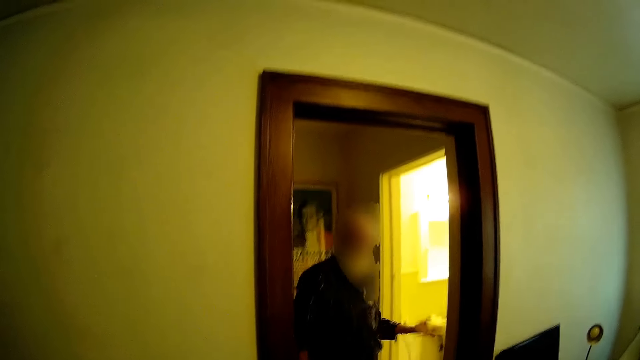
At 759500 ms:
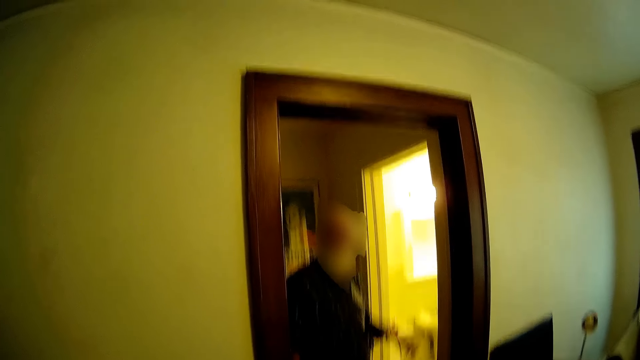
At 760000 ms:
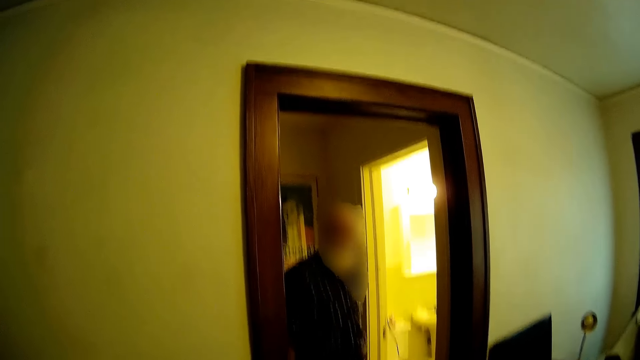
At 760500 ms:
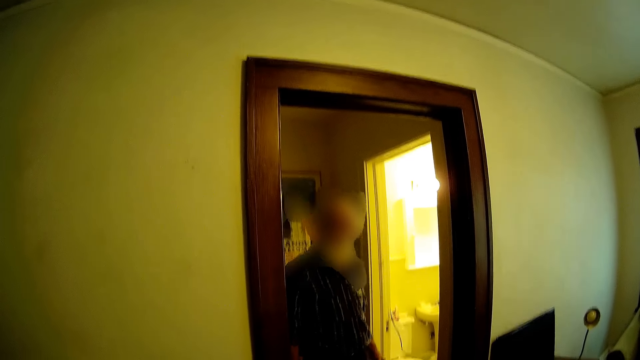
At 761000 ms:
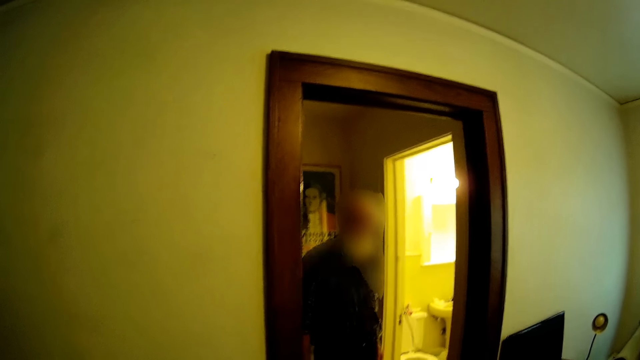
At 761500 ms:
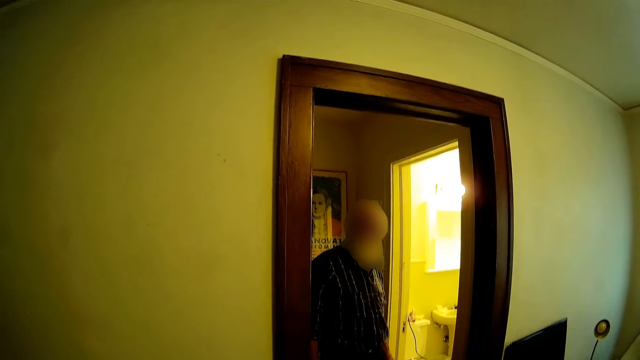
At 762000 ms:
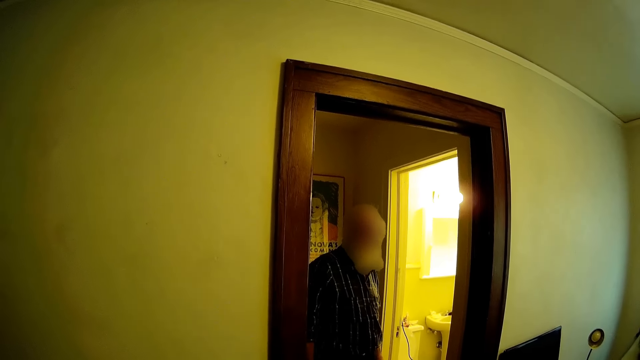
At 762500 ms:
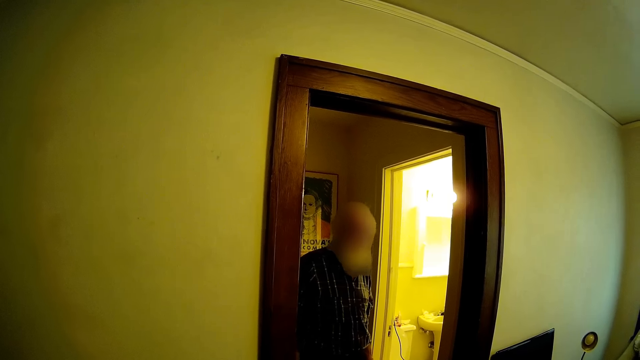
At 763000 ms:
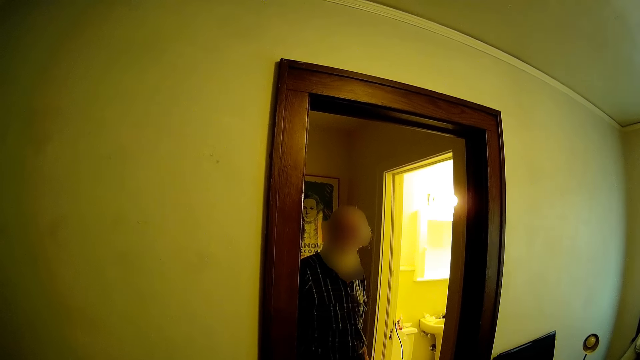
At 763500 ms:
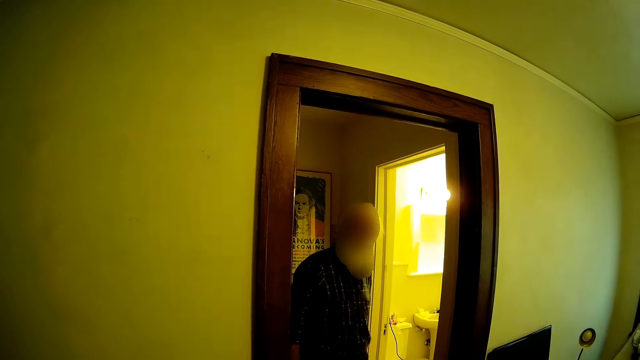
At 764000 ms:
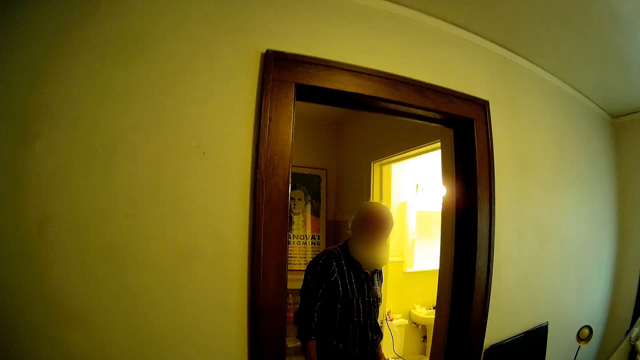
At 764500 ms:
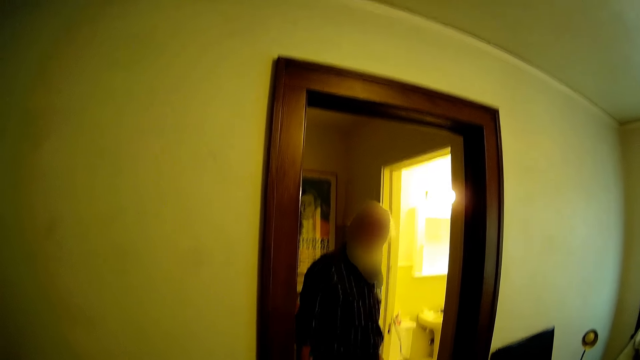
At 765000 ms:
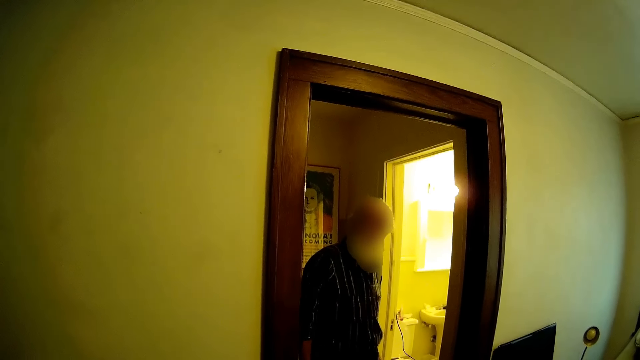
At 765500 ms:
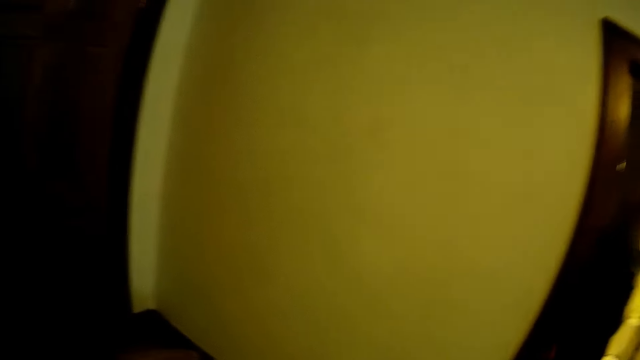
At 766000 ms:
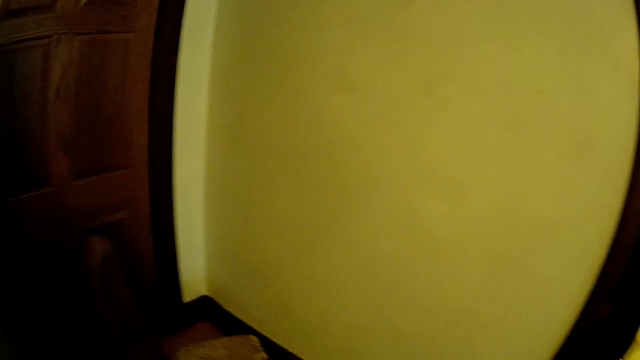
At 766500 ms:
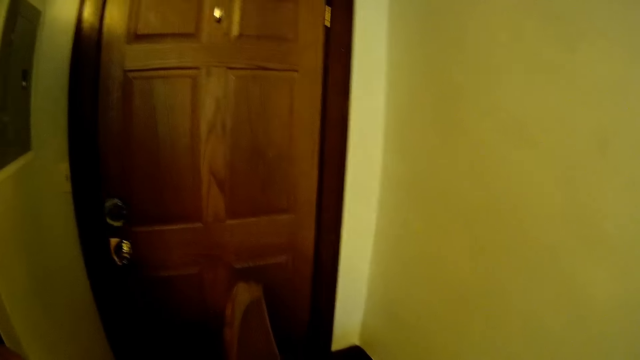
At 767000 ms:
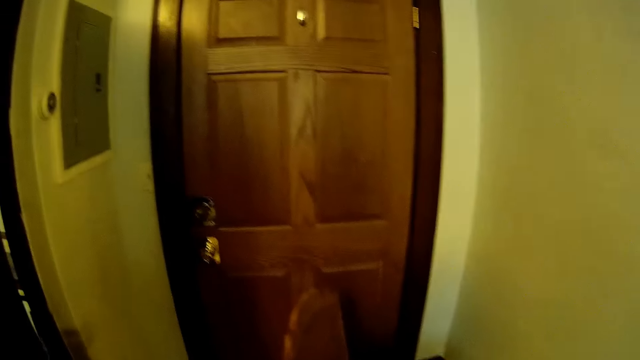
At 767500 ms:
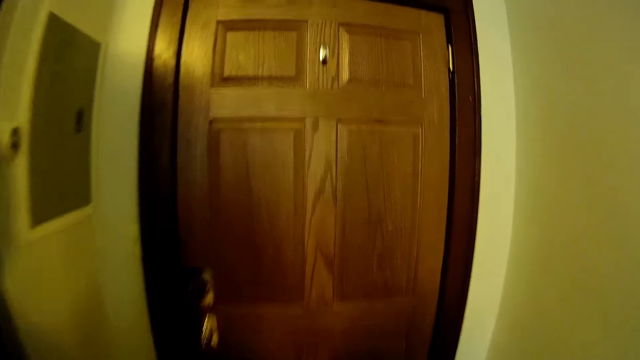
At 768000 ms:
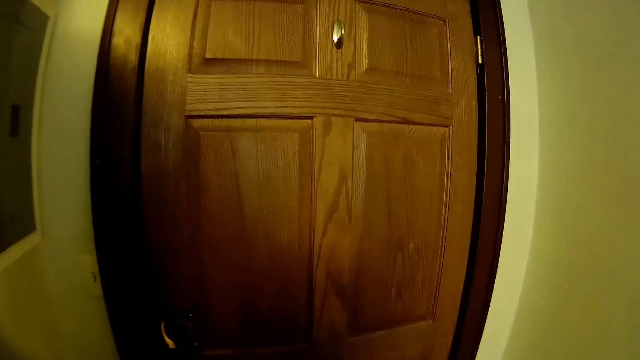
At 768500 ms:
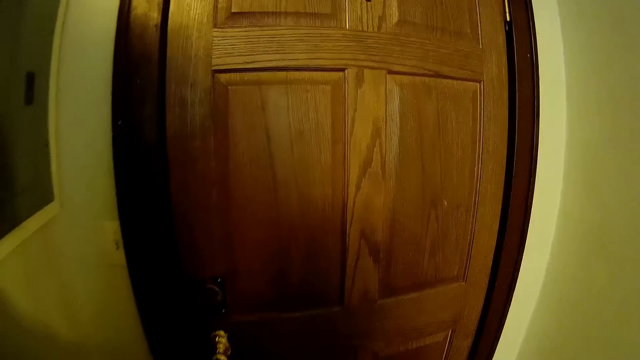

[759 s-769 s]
The camera wearer looks around the house.

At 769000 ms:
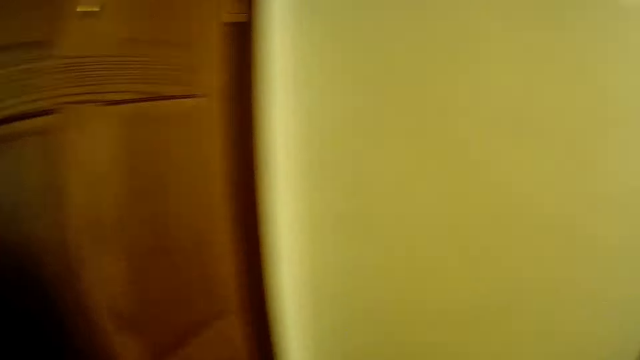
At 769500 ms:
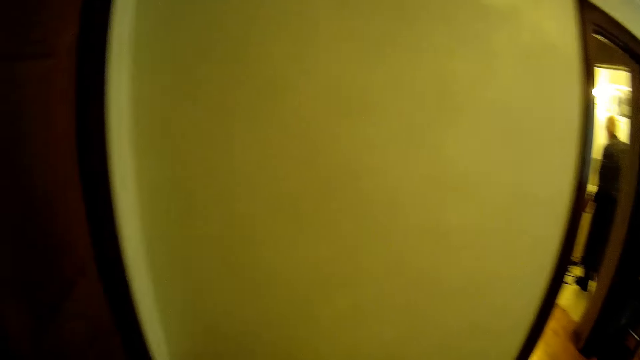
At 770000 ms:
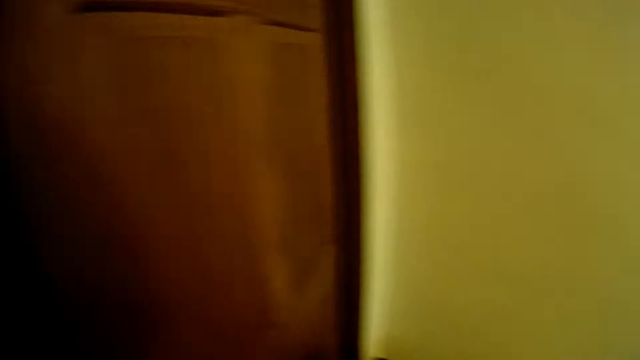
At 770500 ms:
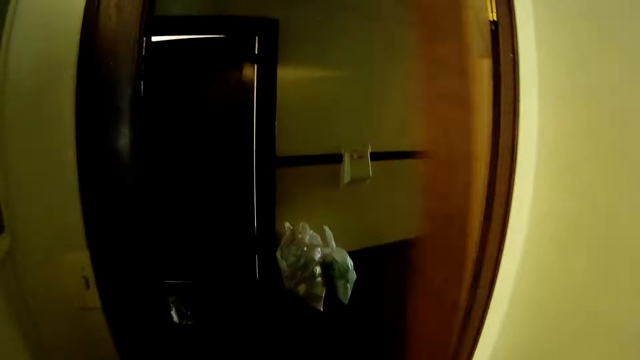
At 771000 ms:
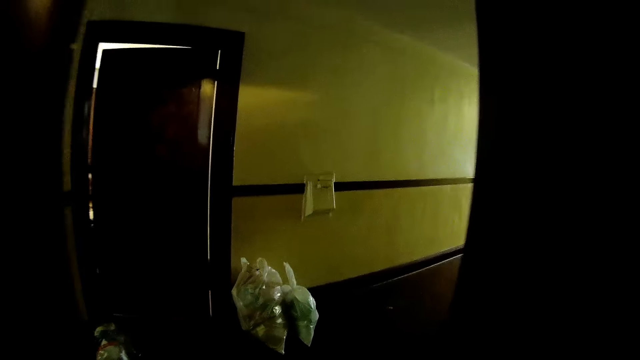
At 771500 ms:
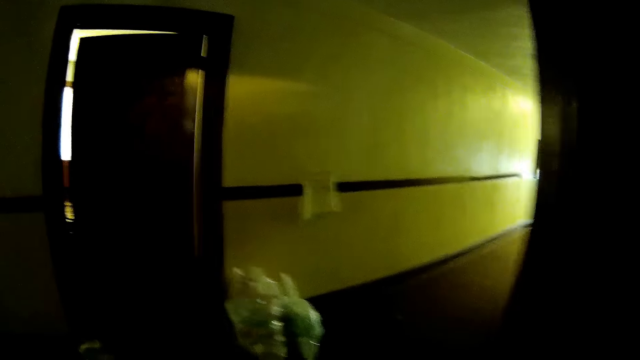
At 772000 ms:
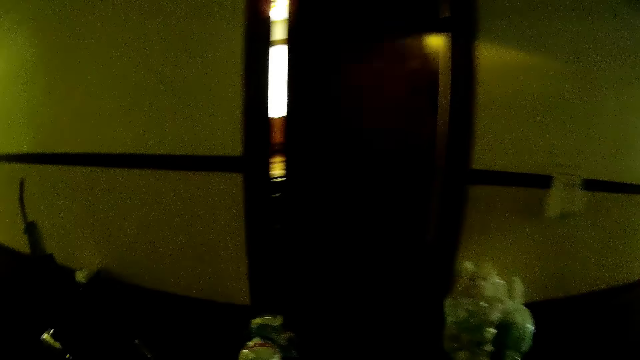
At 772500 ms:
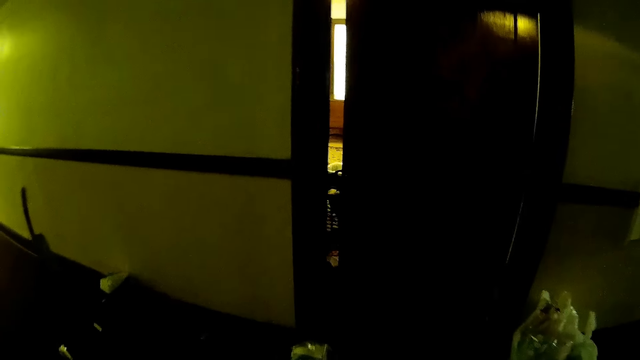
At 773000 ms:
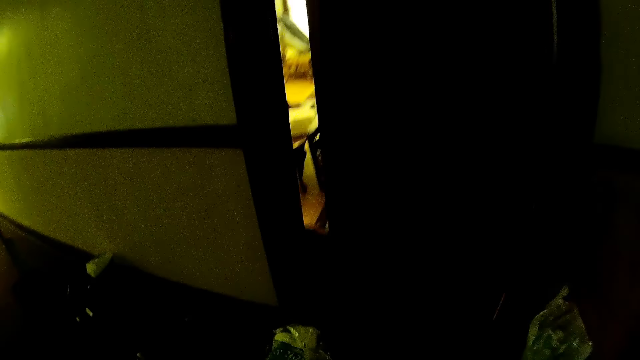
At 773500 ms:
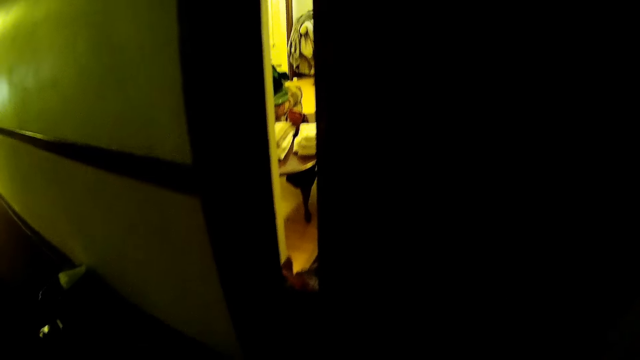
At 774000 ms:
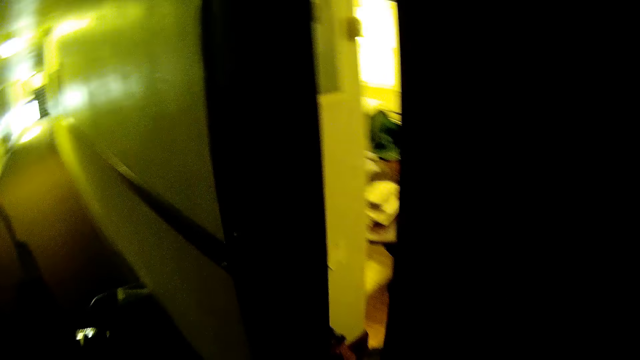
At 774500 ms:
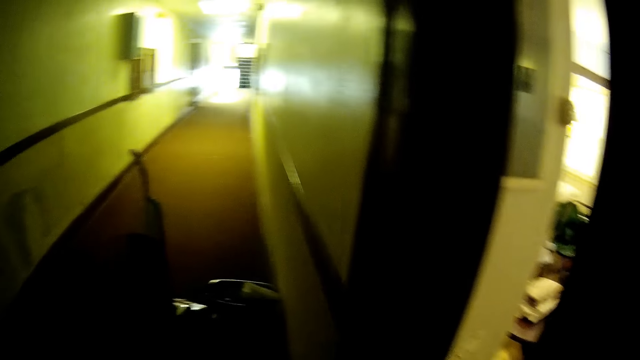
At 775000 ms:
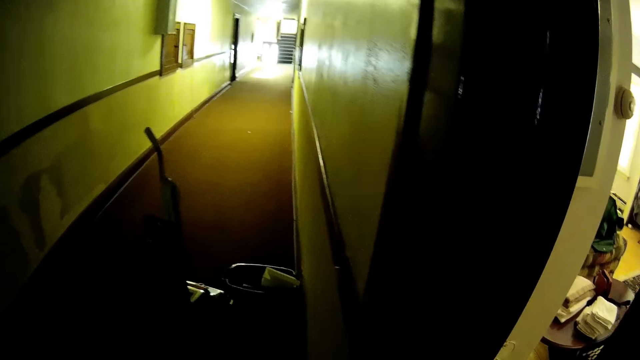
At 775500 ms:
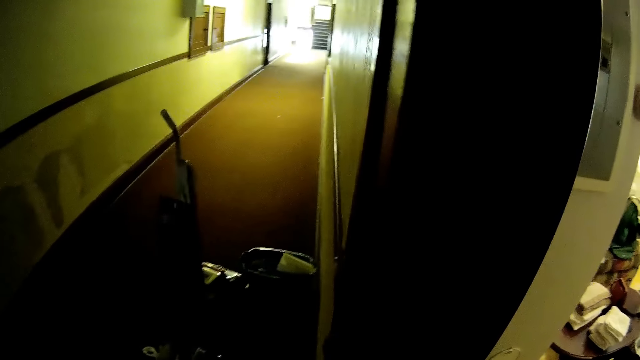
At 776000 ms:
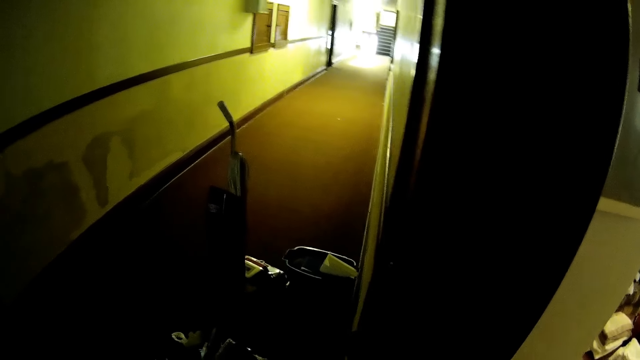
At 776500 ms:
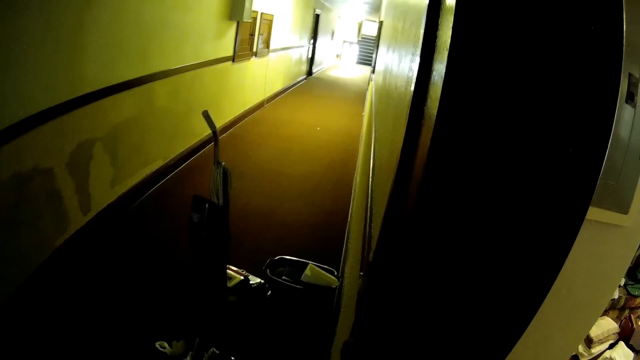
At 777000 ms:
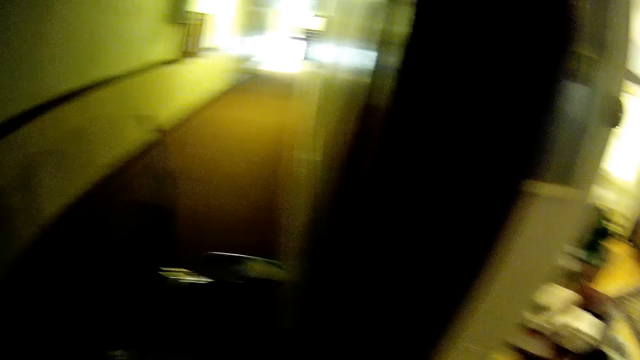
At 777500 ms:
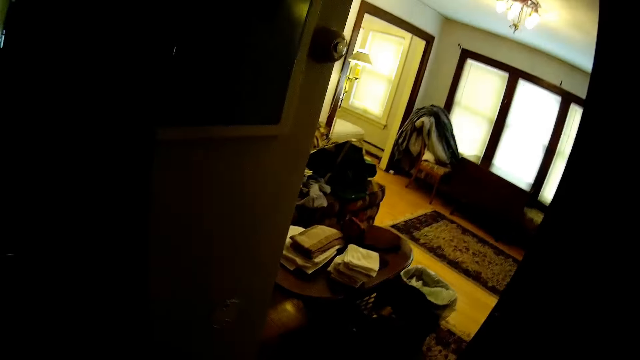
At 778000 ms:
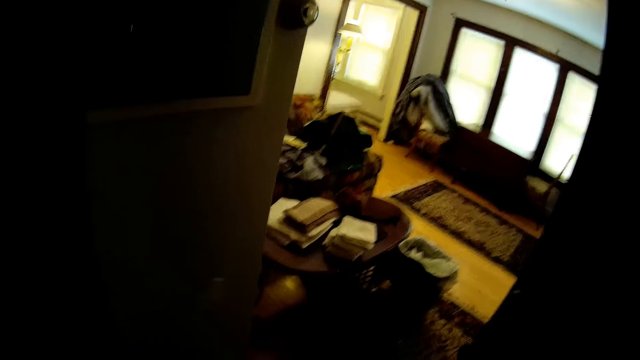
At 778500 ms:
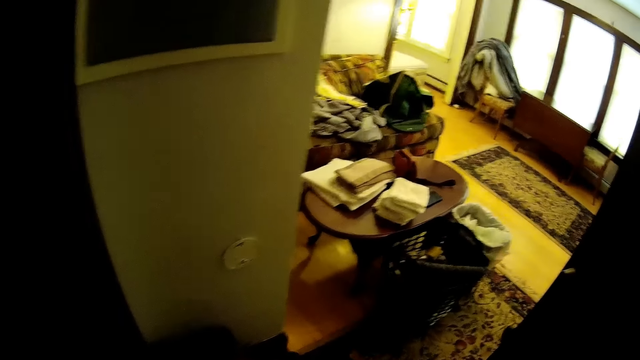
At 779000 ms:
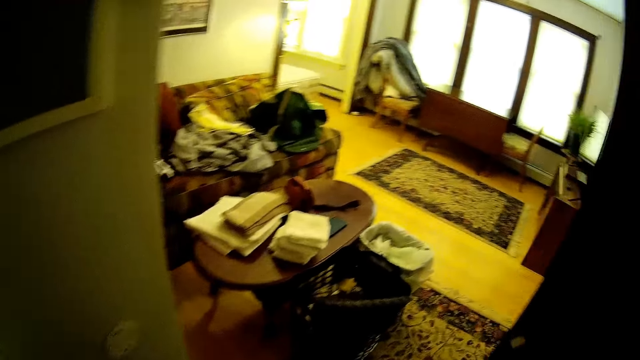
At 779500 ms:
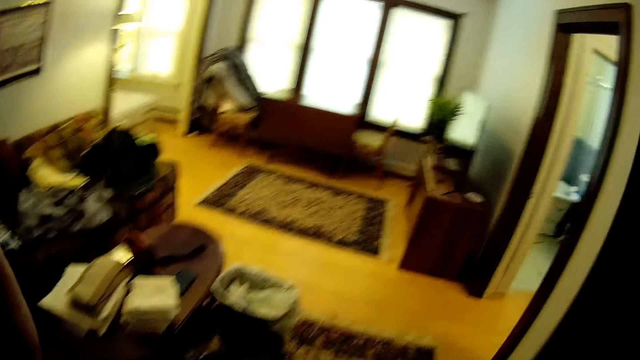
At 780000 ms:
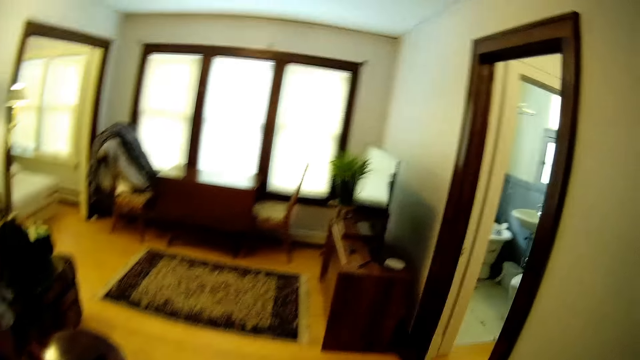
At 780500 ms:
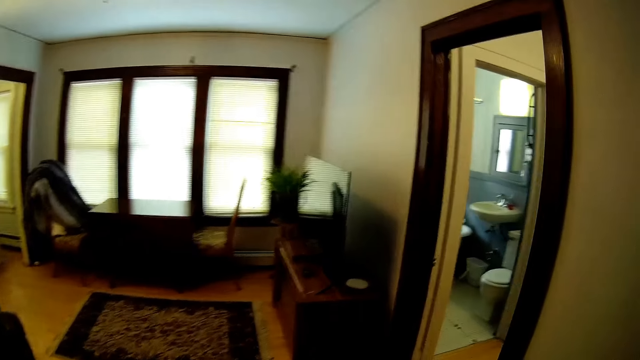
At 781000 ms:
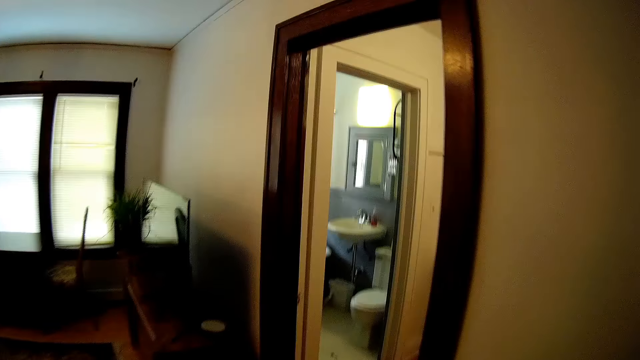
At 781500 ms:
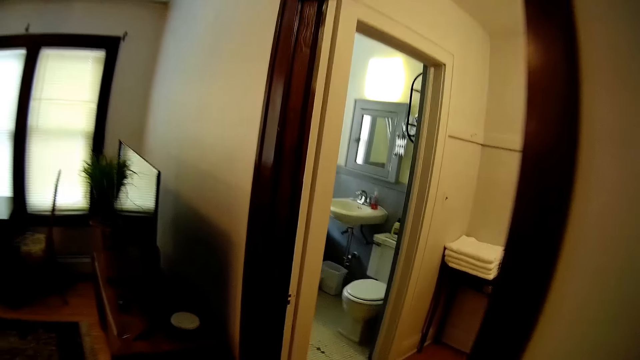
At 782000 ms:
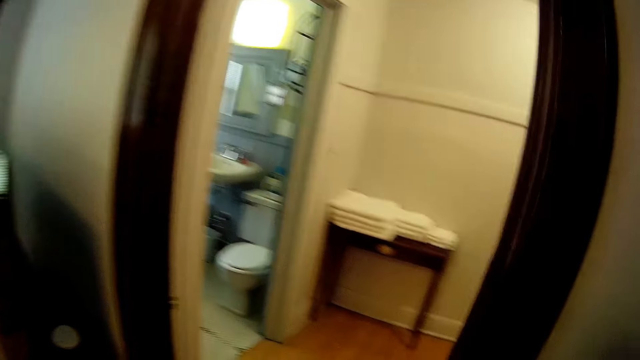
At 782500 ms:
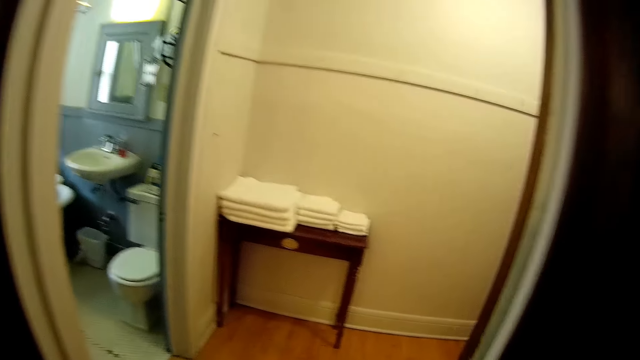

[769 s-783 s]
The camera wearer opens the door. They walk out of the house, walk around, and look around the corridor way. They walk into another house and walk around the house.
